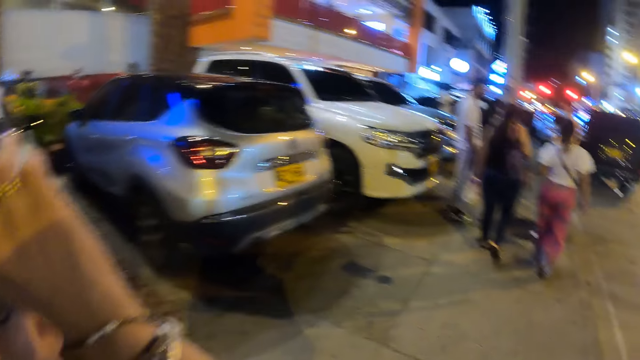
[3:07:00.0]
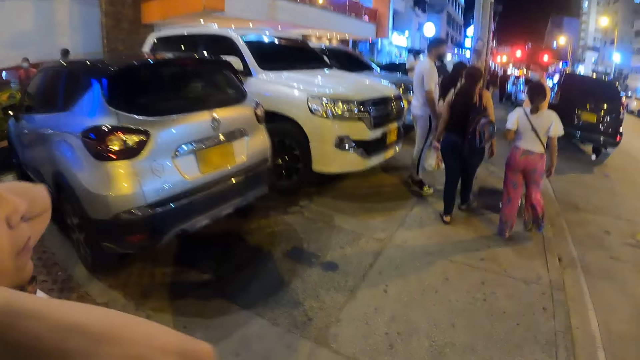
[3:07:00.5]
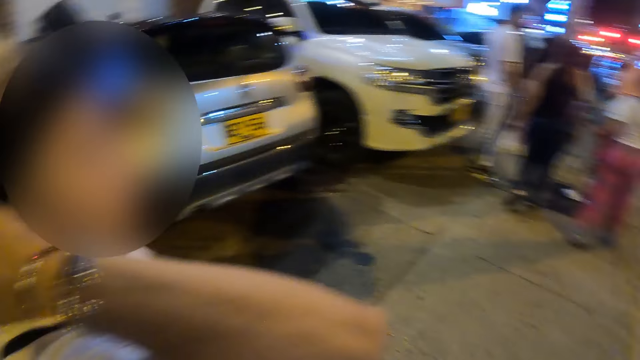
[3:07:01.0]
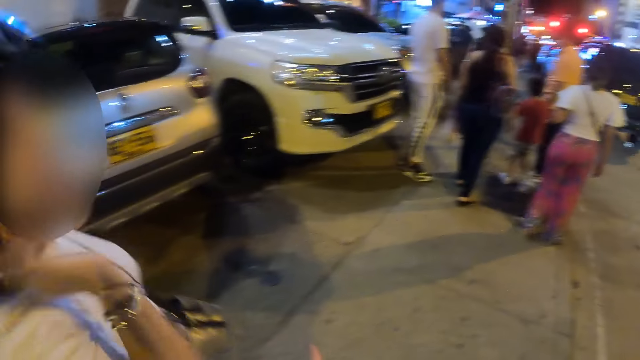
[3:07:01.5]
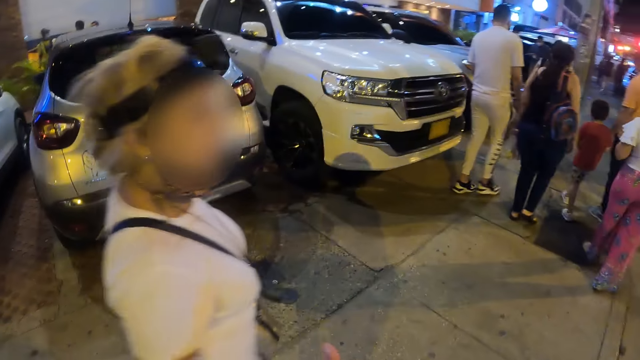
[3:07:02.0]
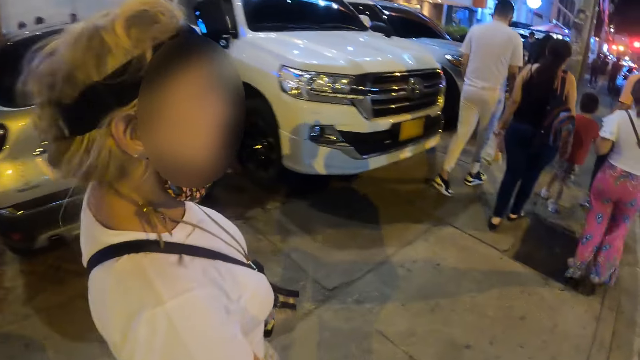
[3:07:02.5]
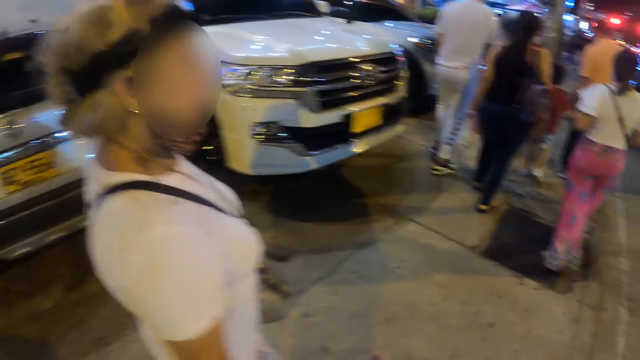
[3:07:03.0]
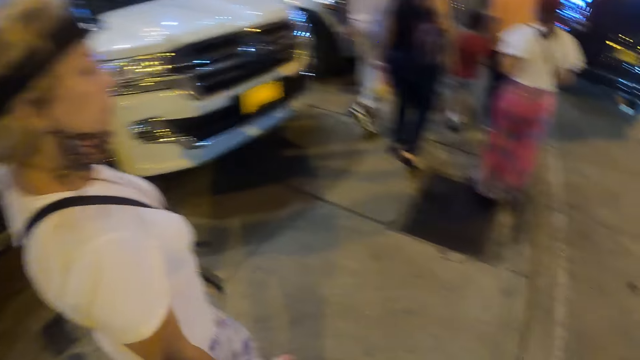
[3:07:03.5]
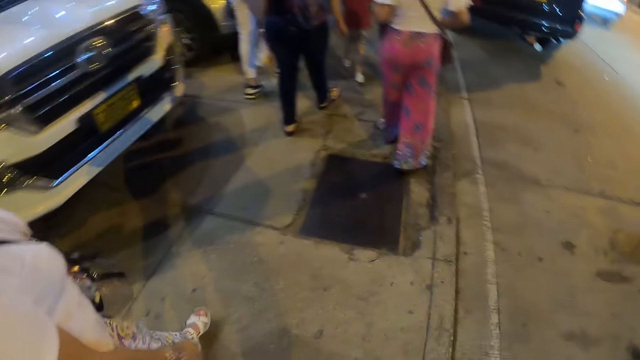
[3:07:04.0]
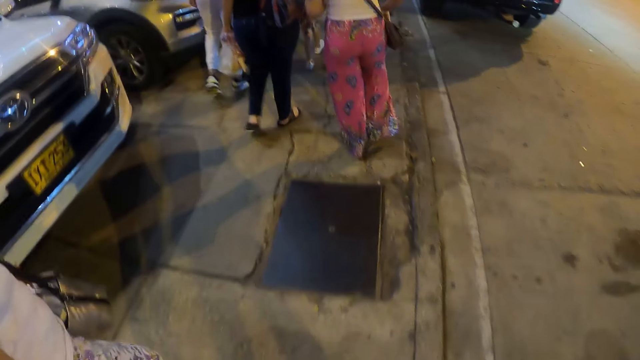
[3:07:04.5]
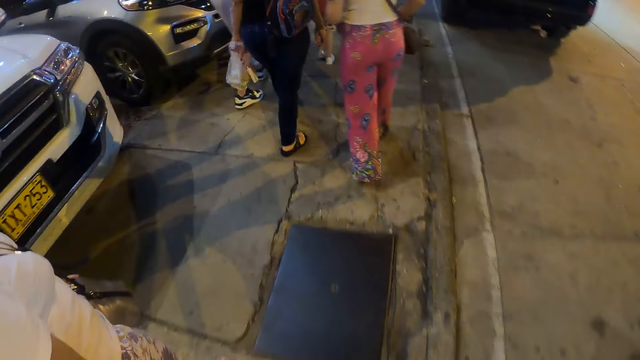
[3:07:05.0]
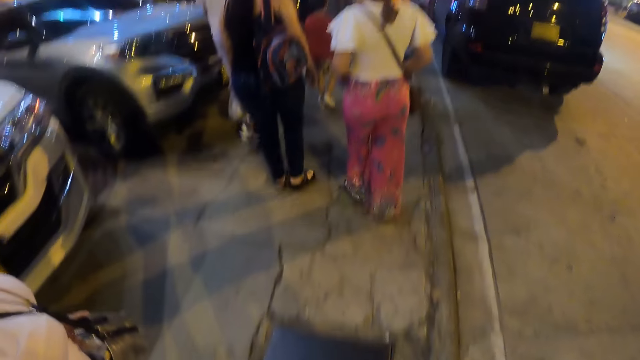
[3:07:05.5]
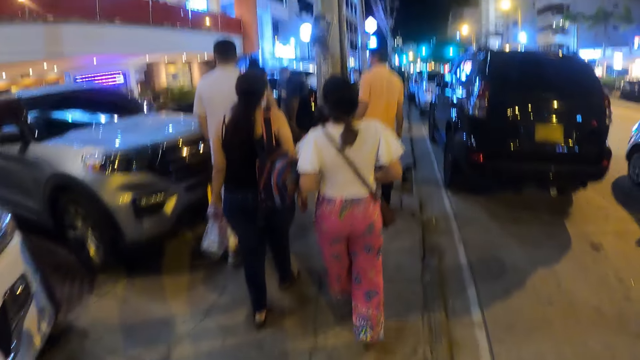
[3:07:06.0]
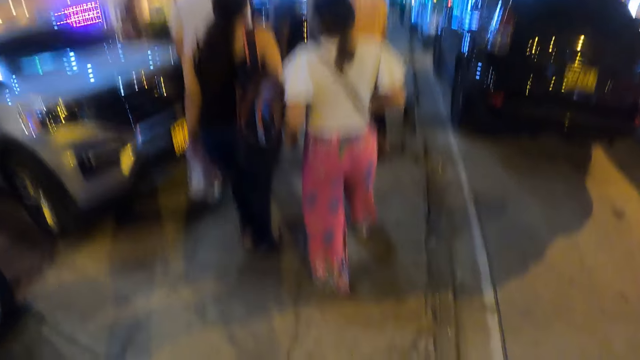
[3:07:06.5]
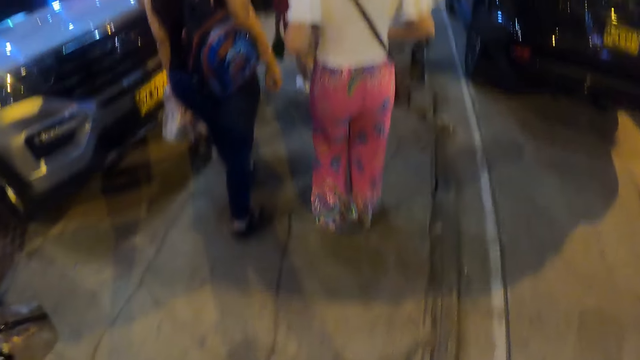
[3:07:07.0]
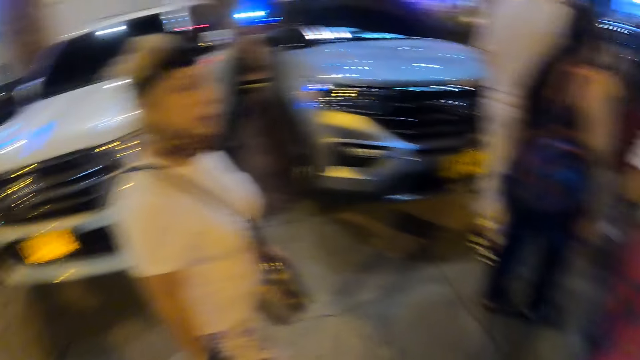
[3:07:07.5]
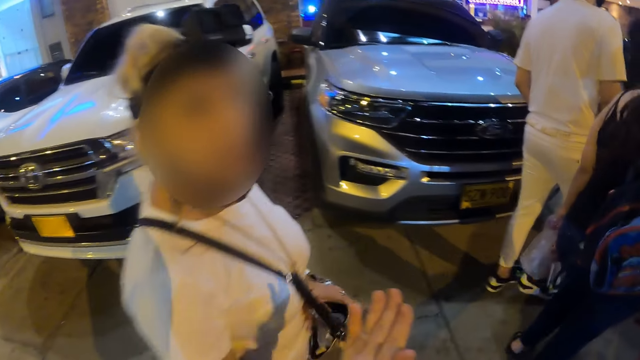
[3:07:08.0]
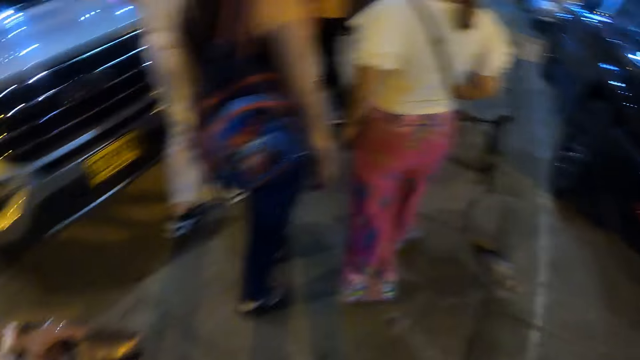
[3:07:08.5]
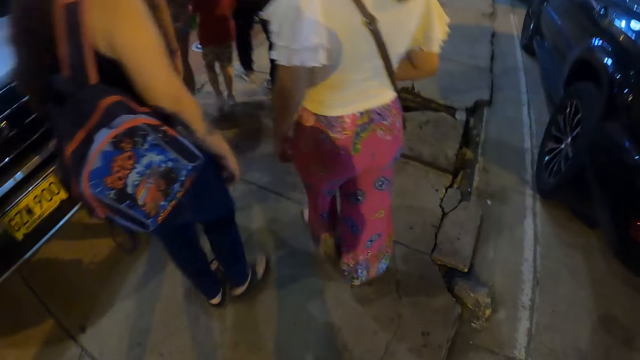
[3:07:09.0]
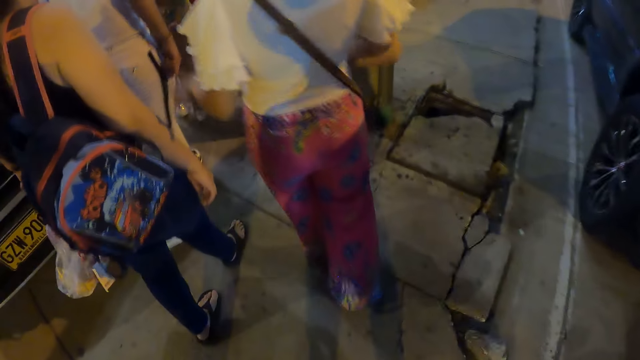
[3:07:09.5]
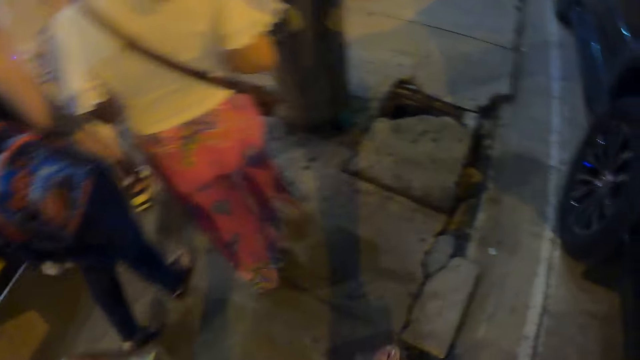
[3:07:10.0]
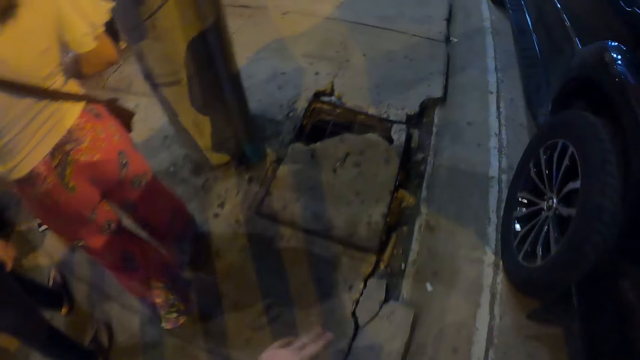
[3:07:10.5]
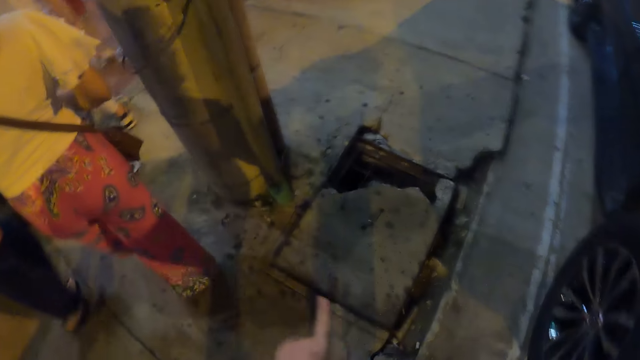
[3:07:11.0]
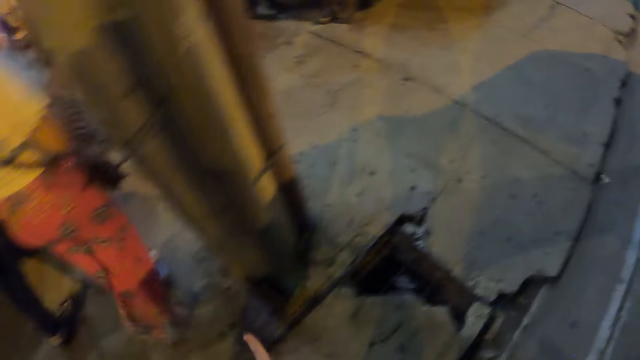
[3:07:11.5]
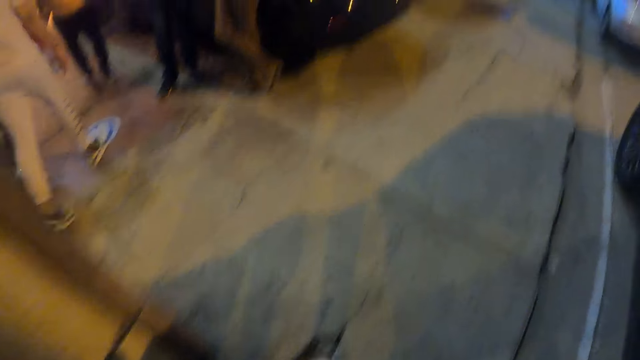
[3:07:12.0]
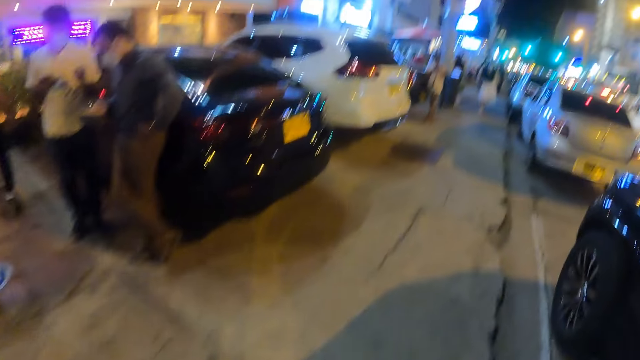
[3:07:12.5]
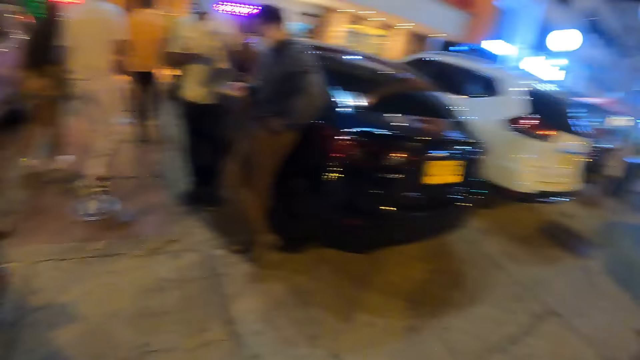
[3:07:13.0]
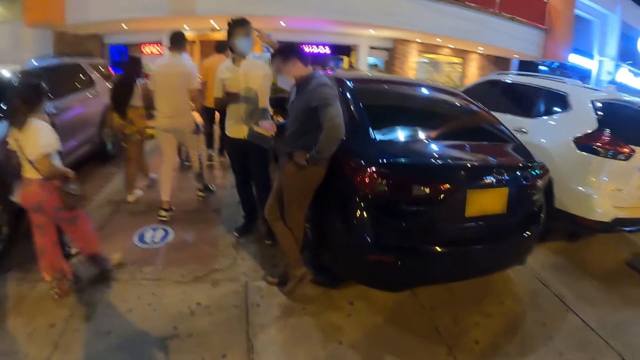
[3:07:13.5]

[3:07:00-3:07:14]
A woman touches her hair, drops her hands, and walks on the sidewalk. The camera wearer walks on the sidewalk.

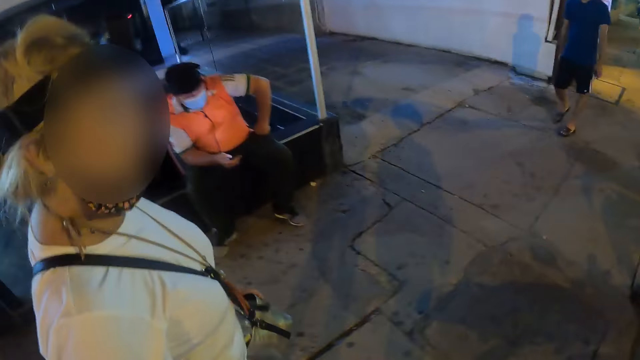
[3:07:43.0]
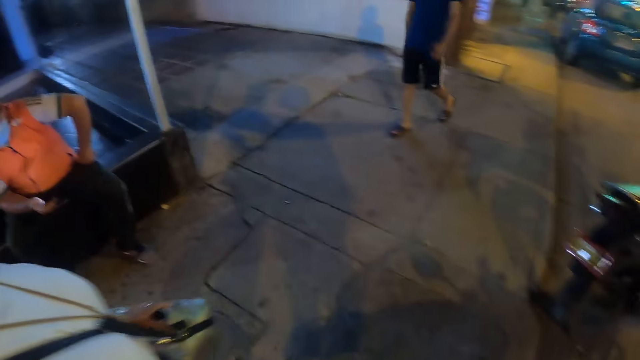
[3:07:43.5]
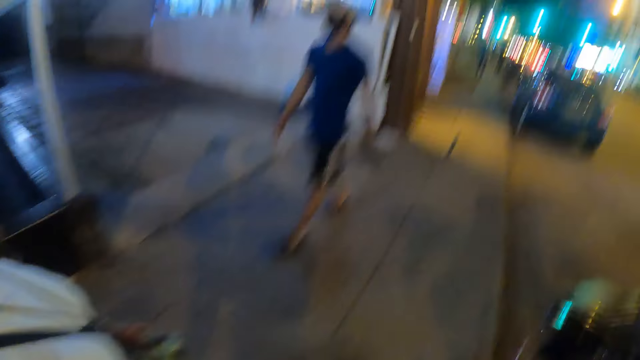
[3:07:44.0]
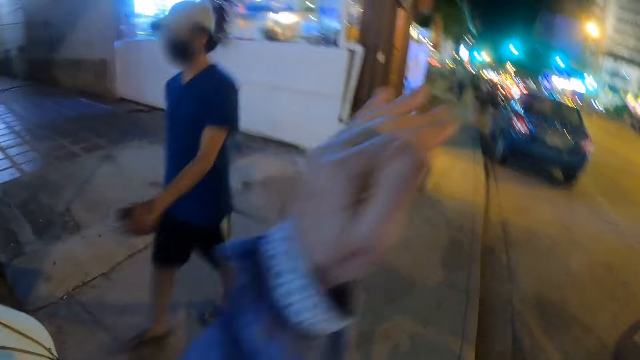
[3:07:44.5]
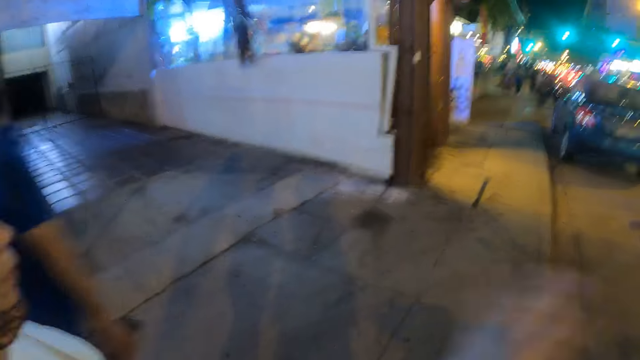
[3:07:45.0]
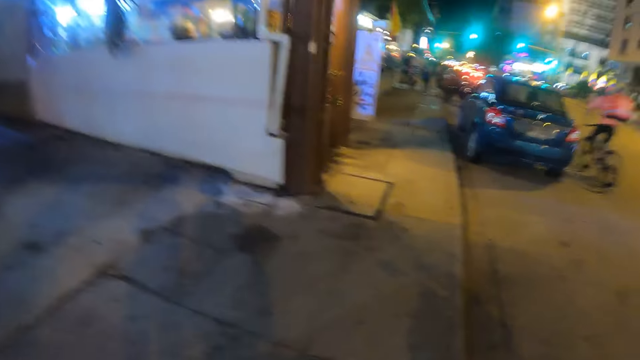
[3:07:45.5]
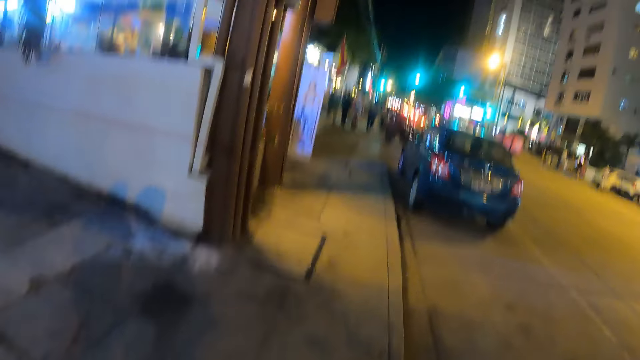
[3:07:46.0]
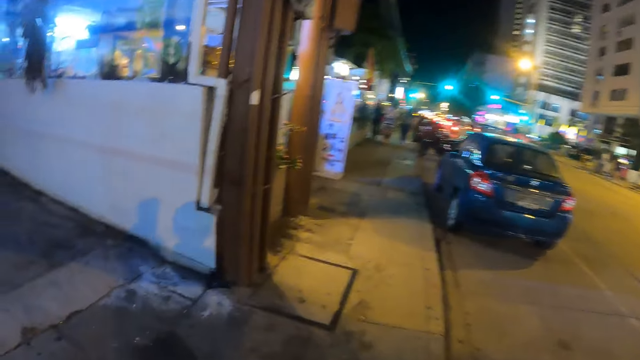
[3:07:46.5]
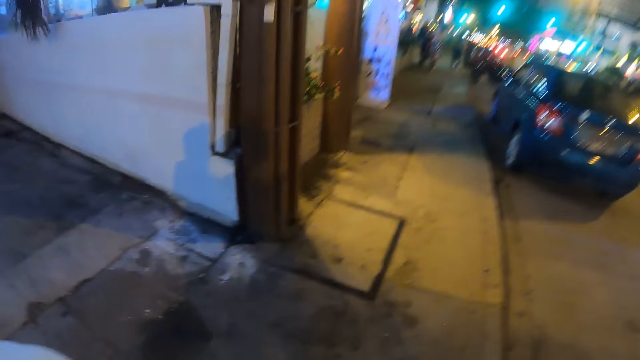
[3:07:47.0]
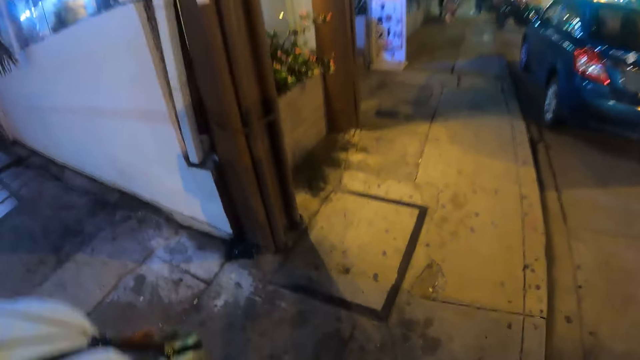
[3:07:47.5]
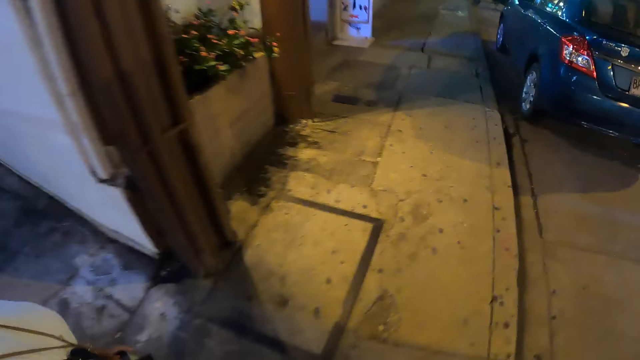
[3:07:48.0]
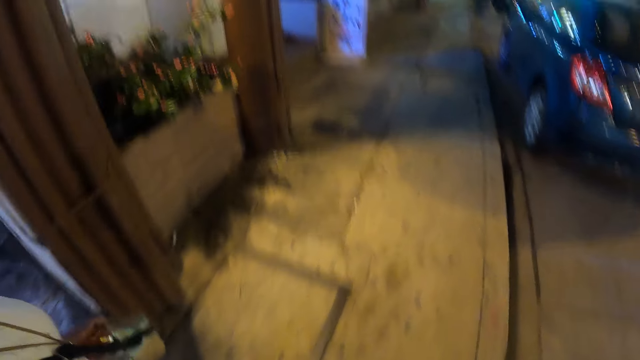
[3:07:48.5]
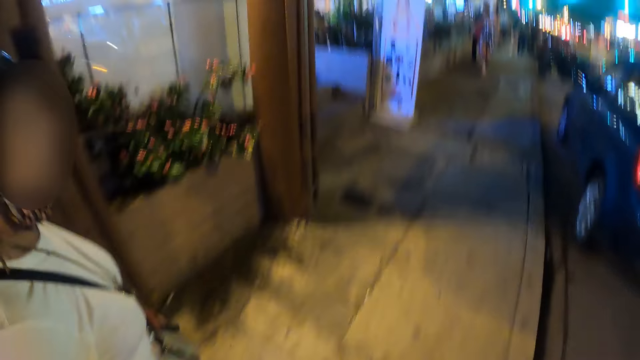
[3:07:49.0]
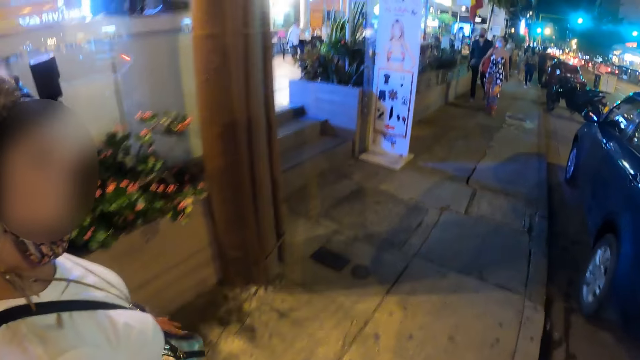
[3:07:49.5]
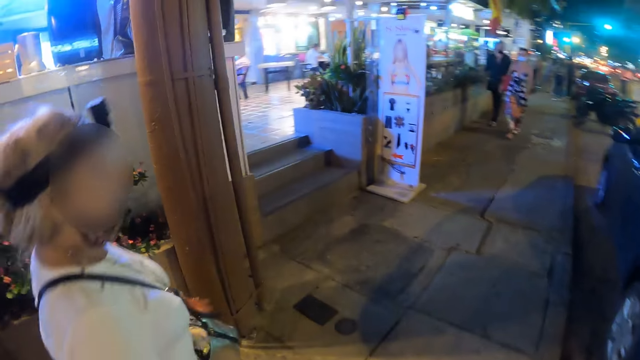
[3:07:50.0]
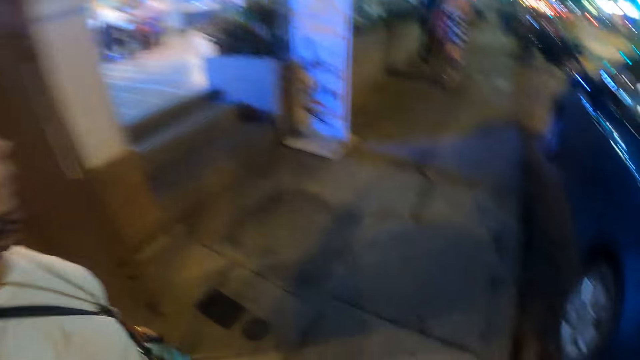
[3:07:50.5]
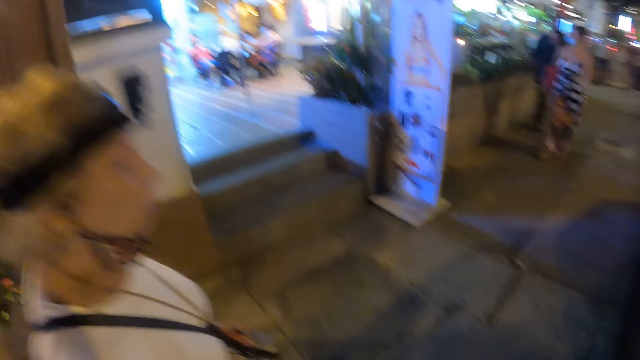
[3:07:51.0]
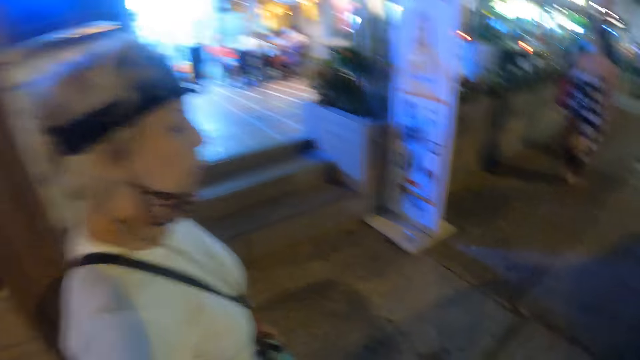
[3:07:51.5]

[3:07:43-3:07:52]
The camera wearer moves a hand. They walk on the sidewalk.
